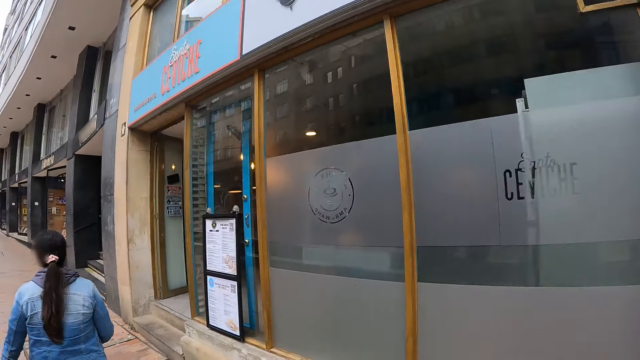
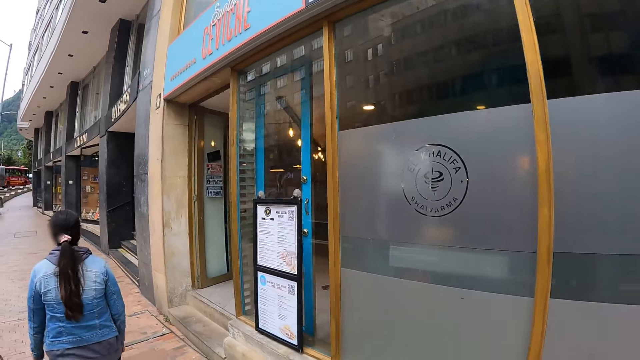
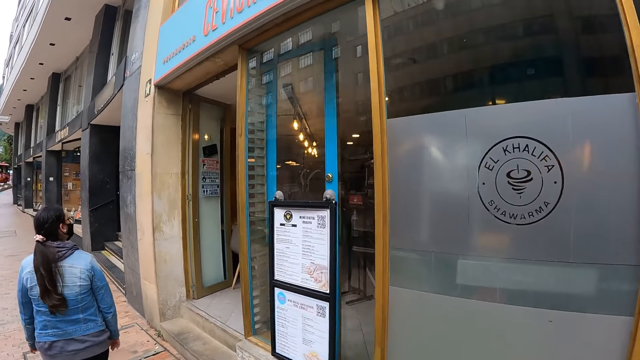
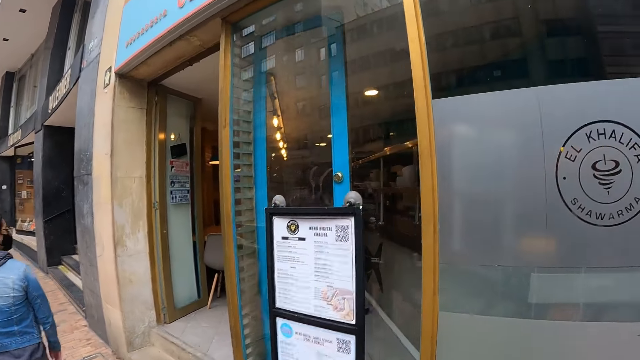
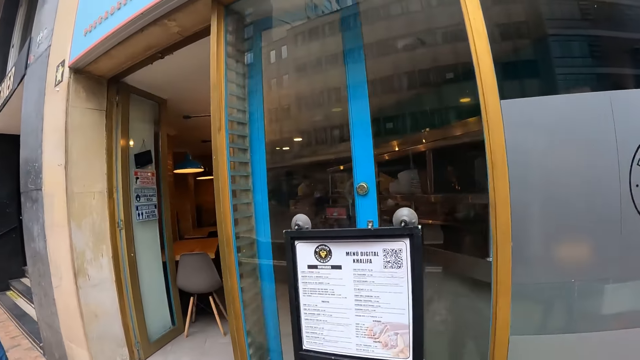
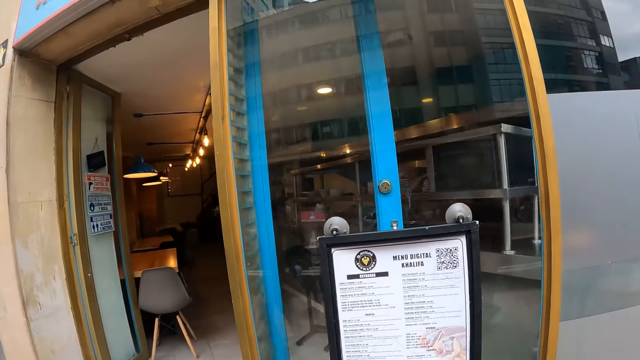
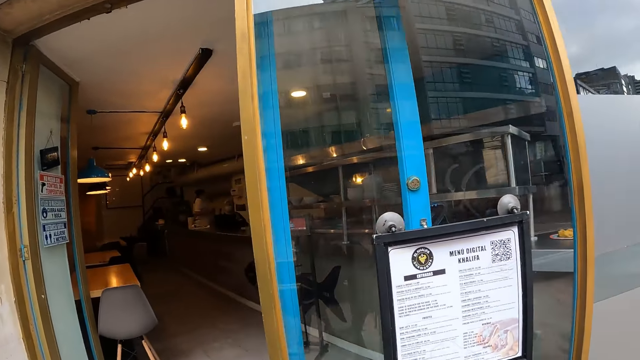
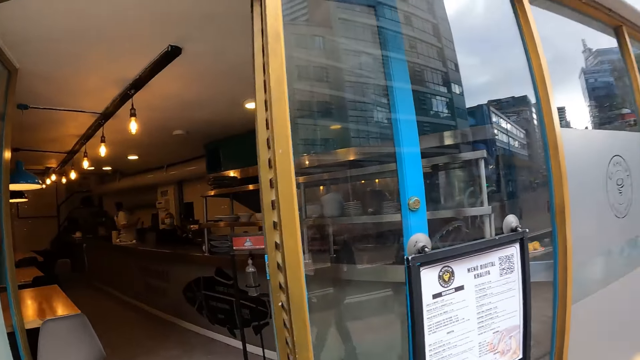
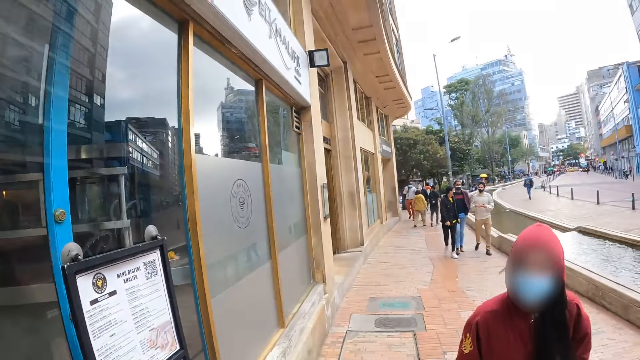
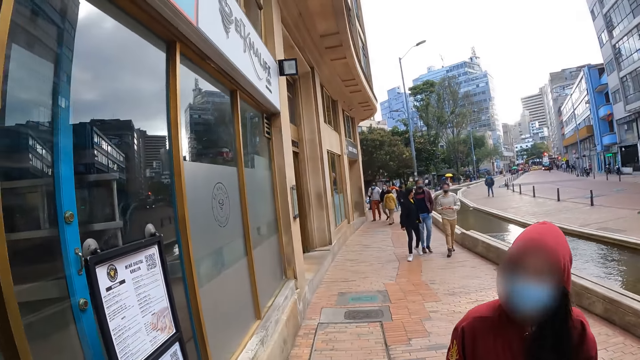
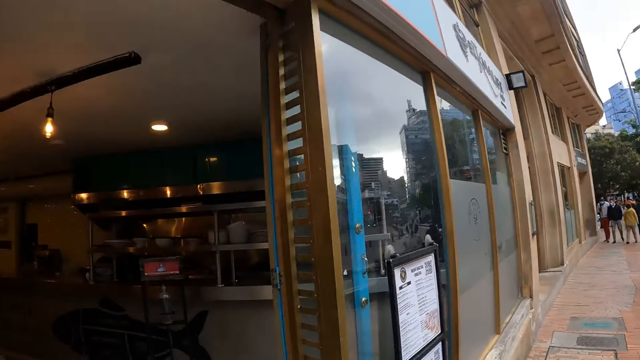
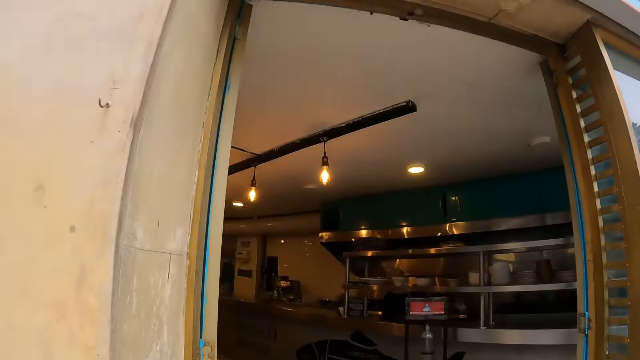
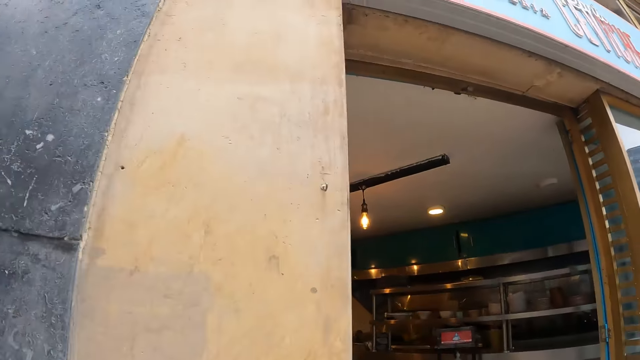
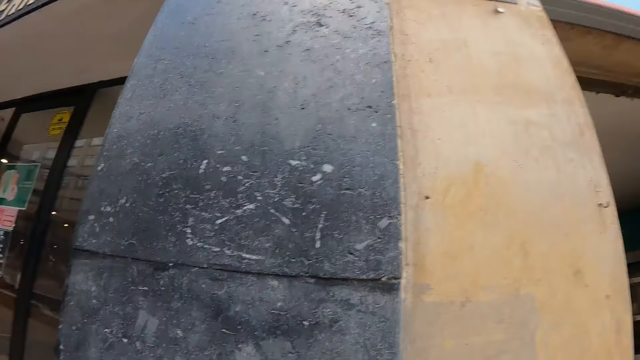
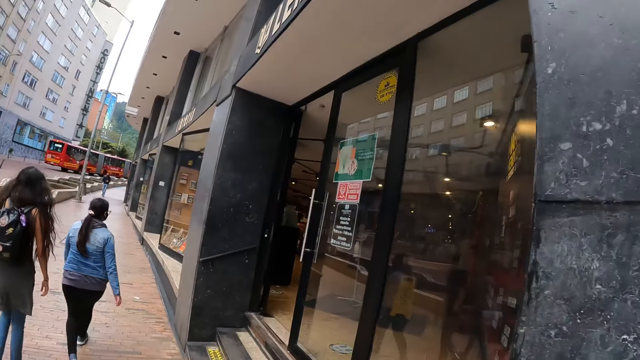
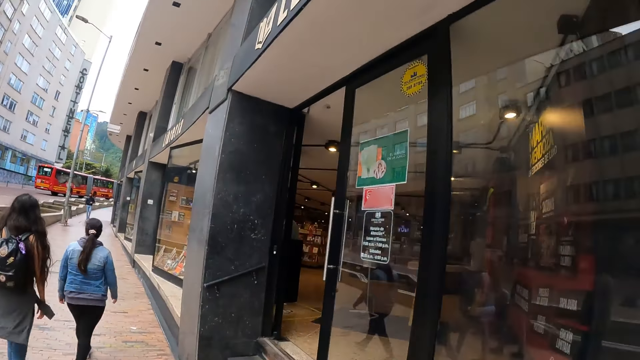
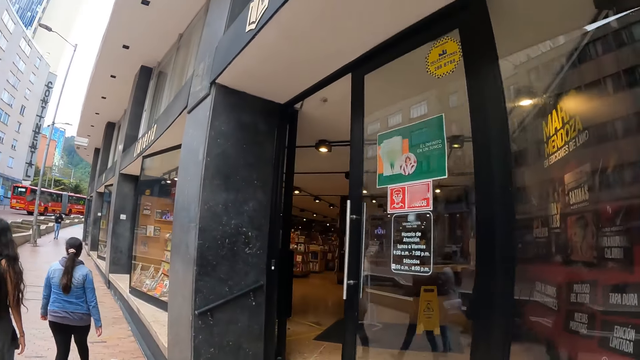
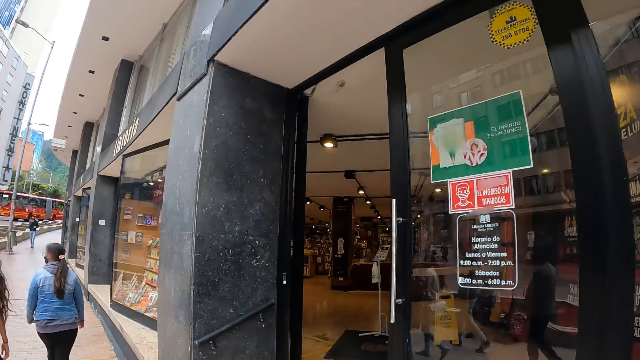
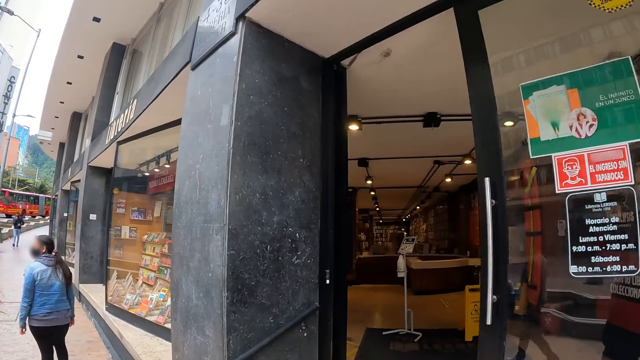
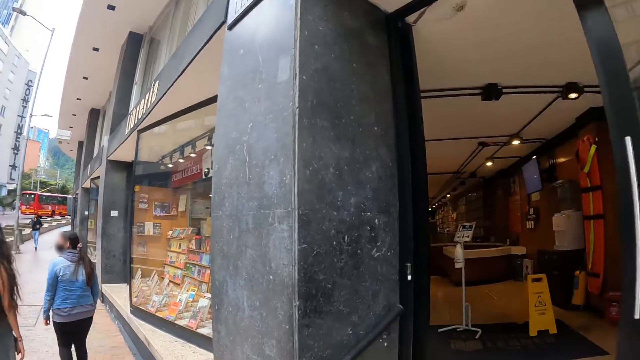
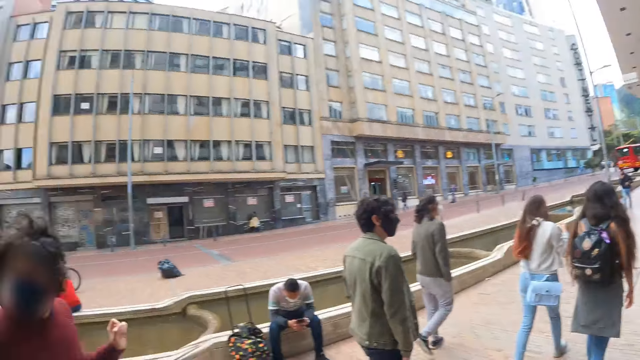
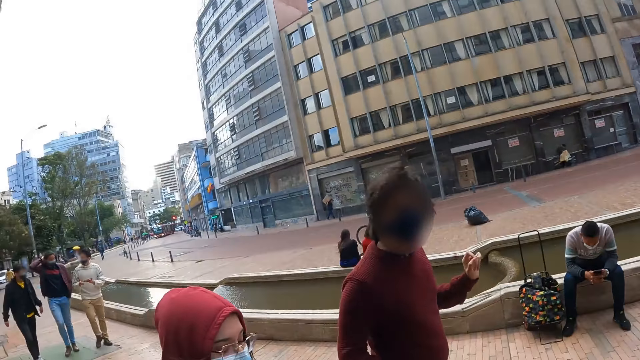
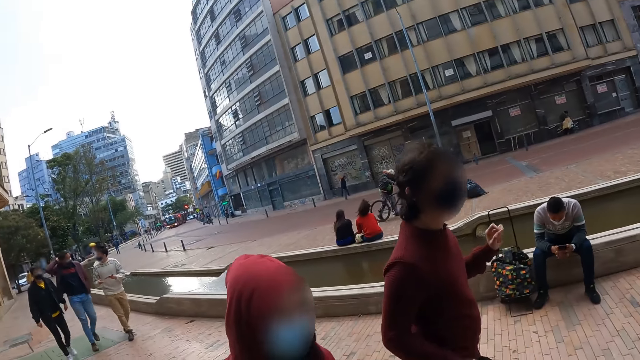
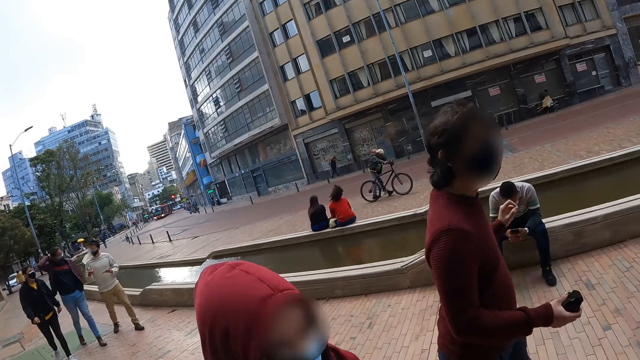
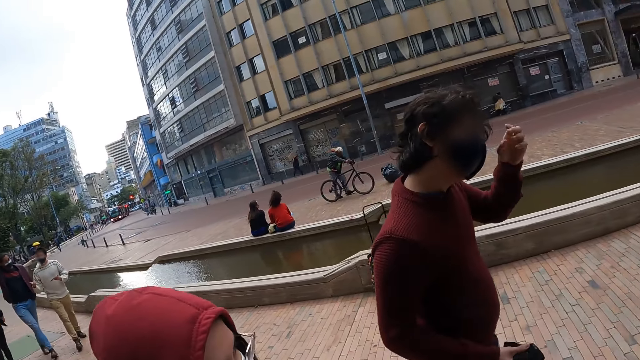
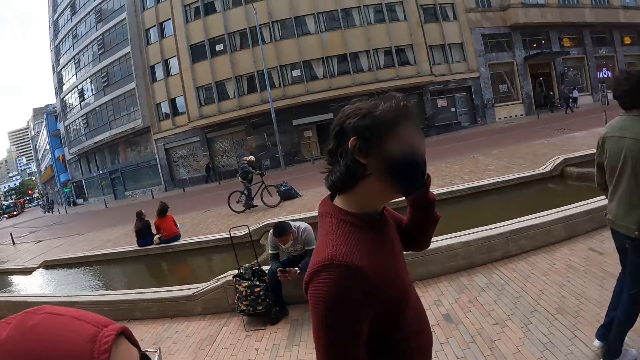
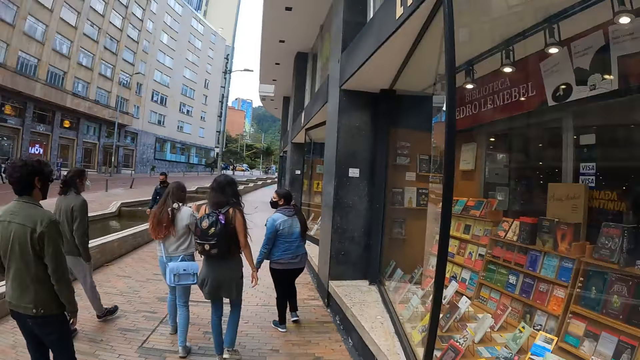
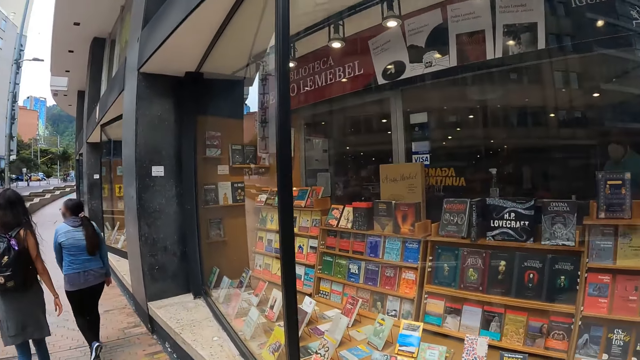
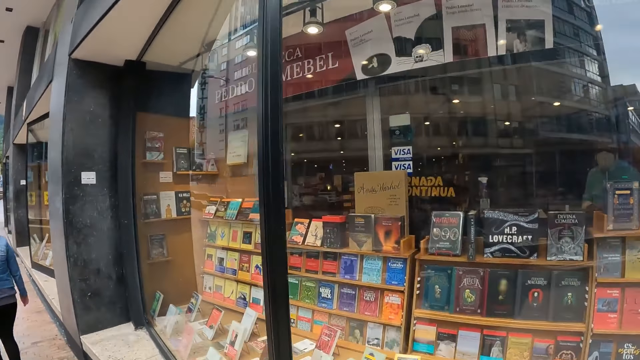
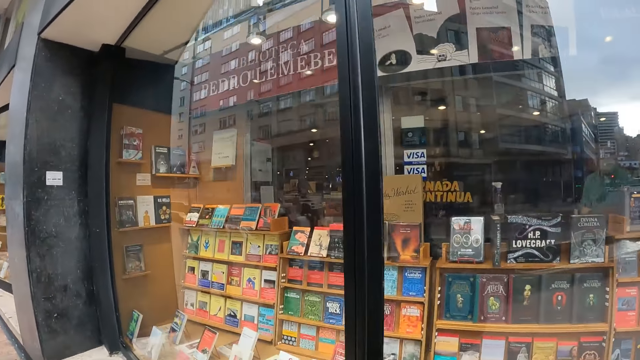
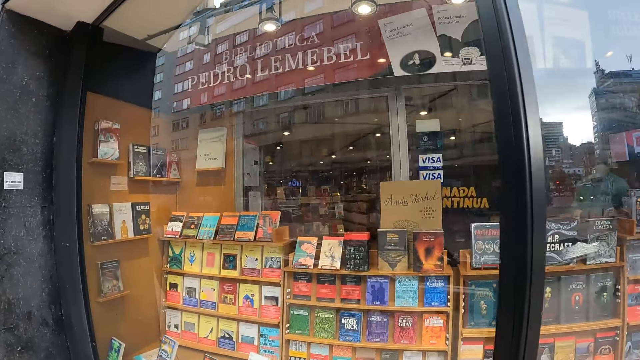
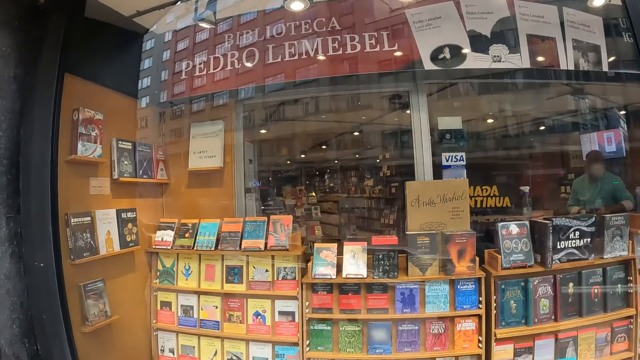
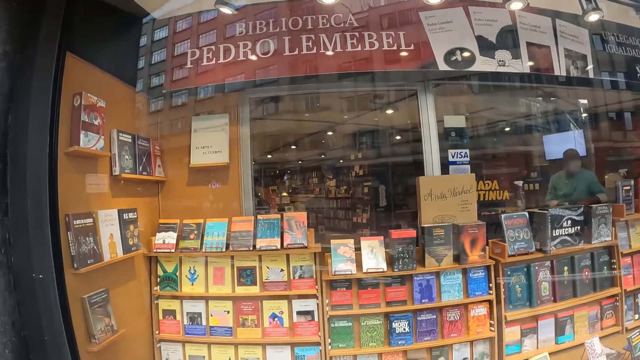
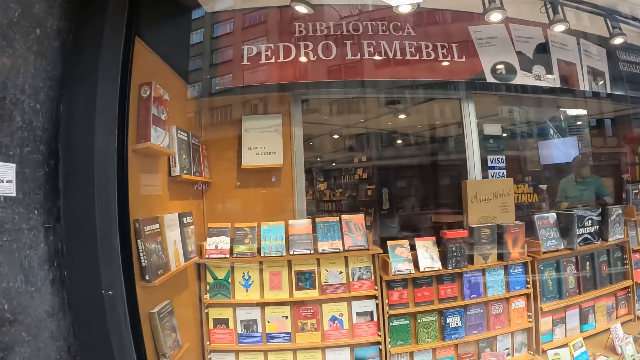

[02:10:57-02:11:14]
The camera wearer interacts to a person.
